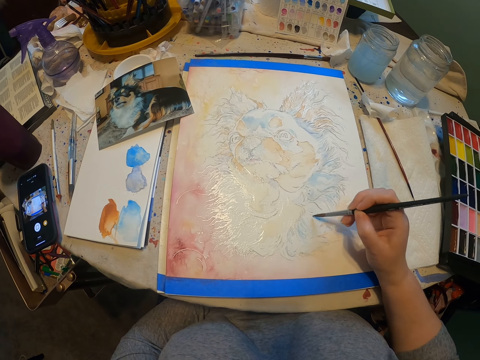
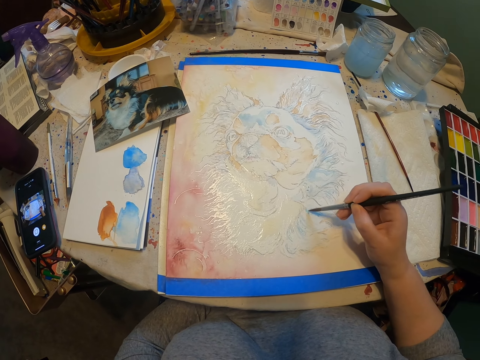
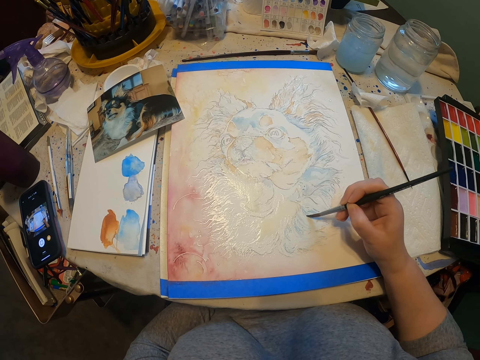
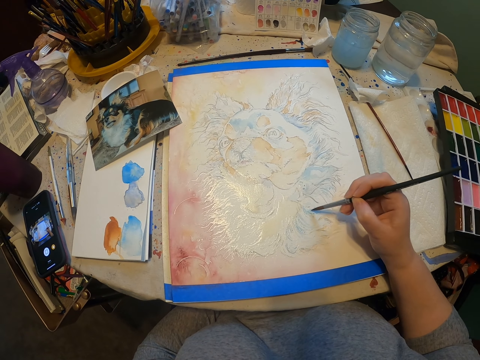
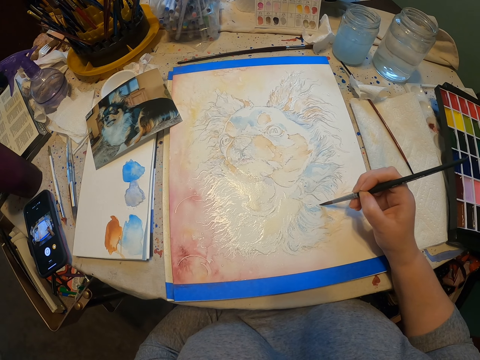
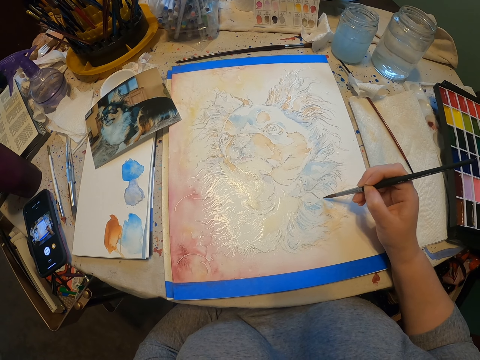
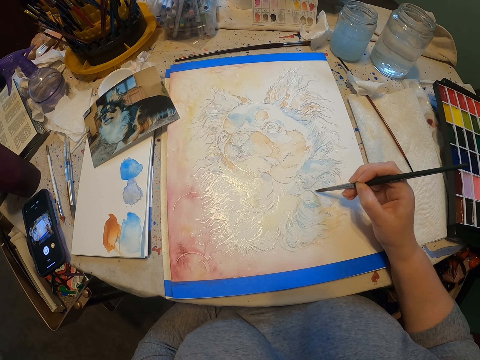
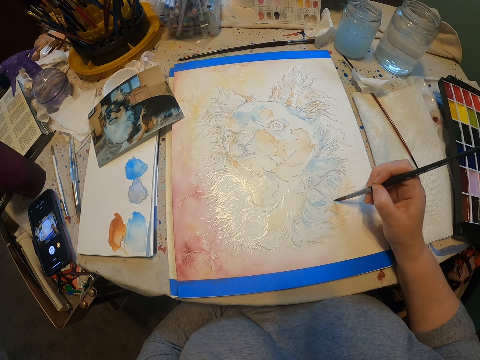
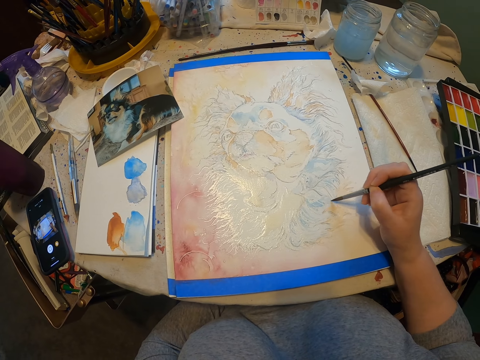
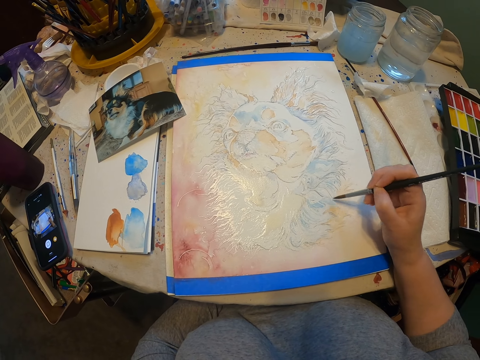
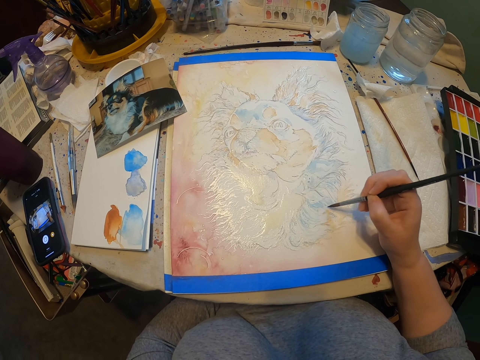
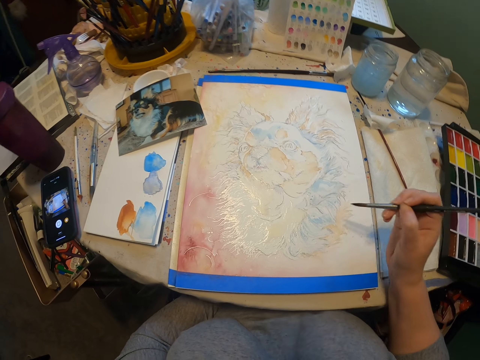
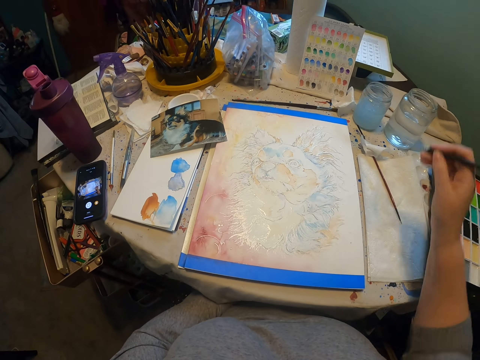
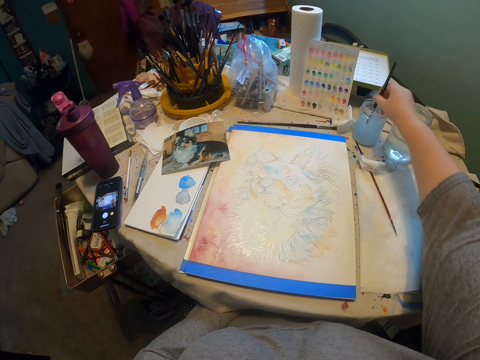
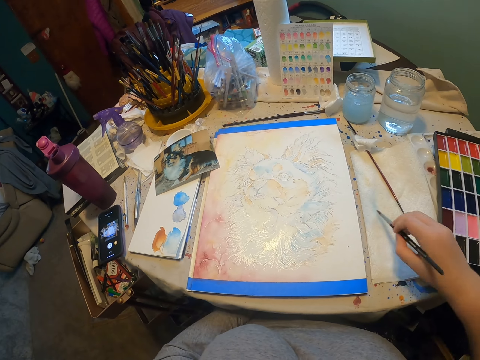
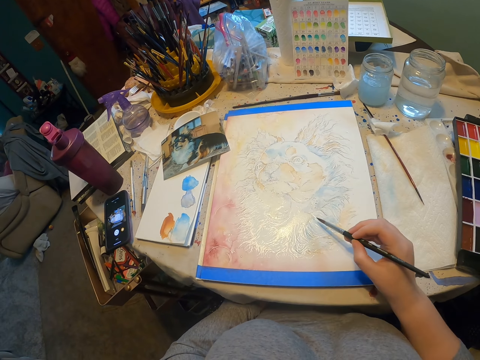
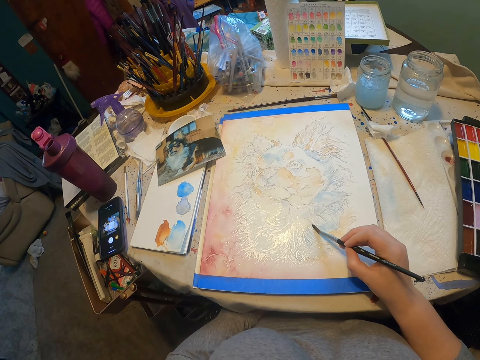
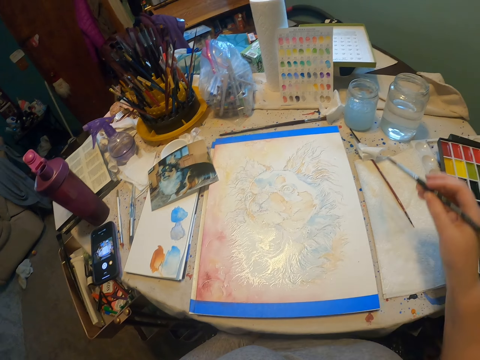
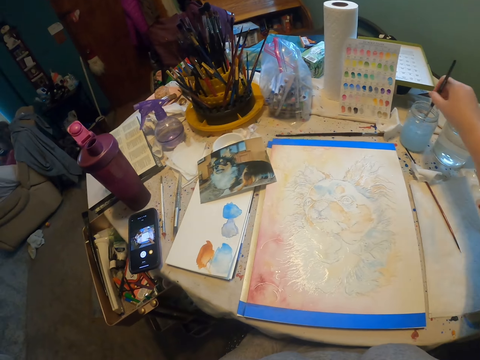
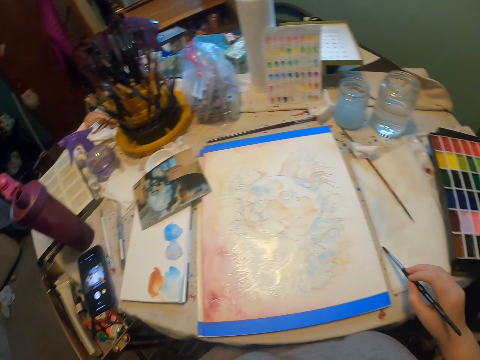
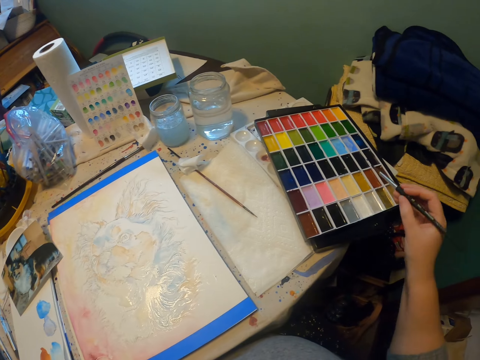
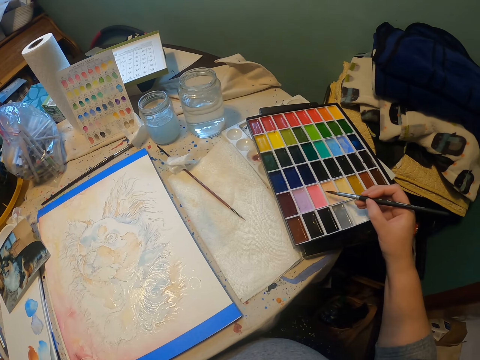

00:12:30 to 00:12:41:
The camera wearer dips the paint brush in the water. They wipe the paint brush on a towel. They paint the picture using the painting brush. They dip the painting brush in the liquid.

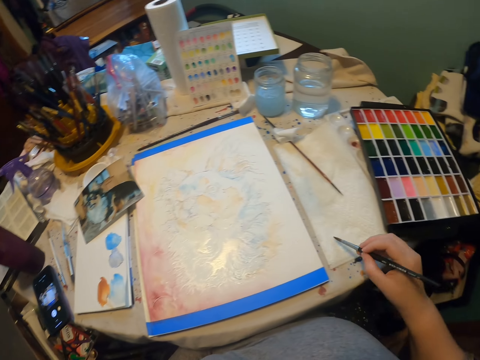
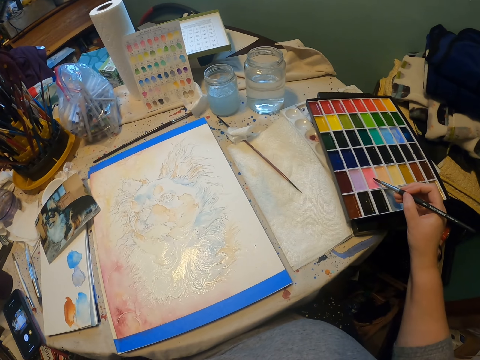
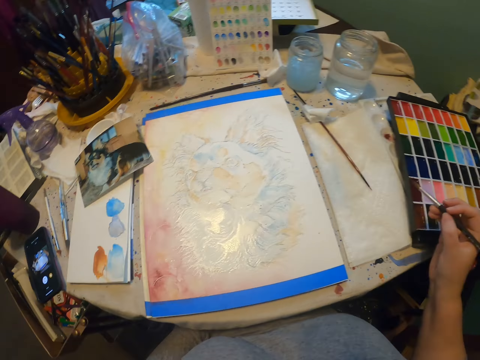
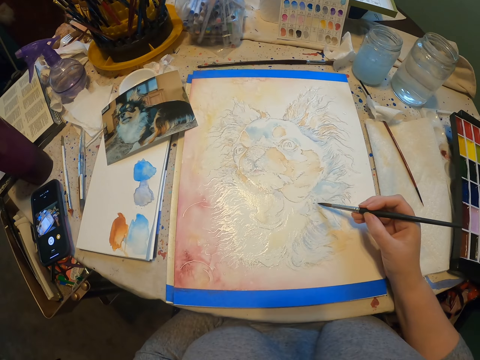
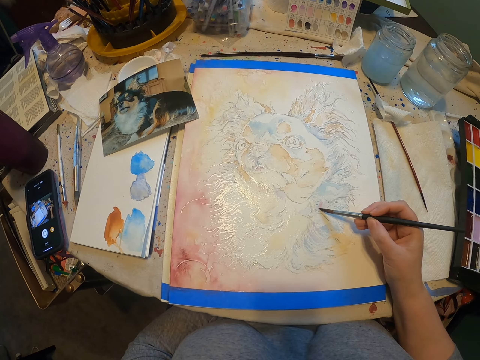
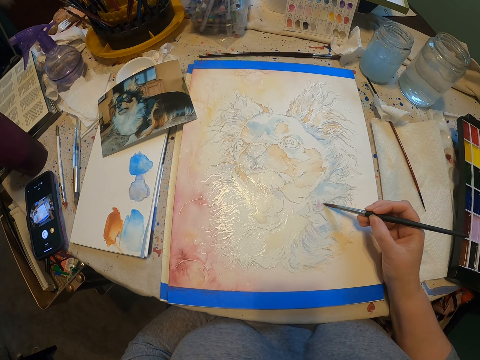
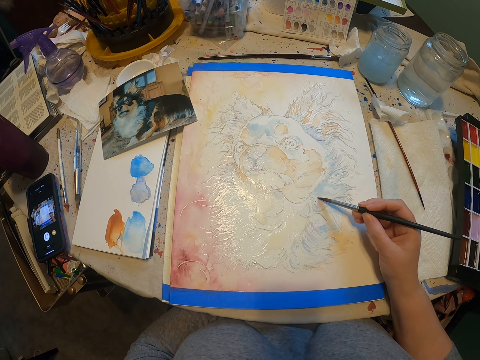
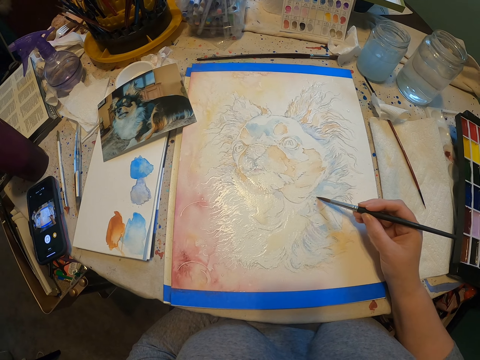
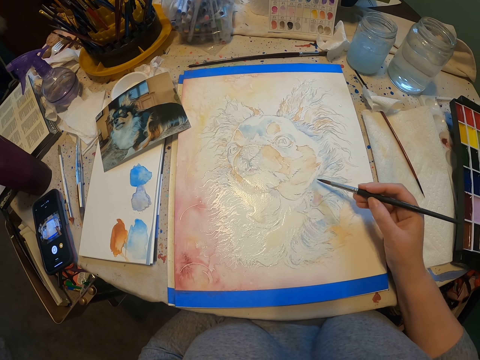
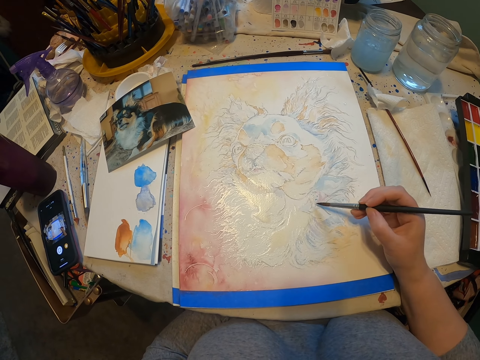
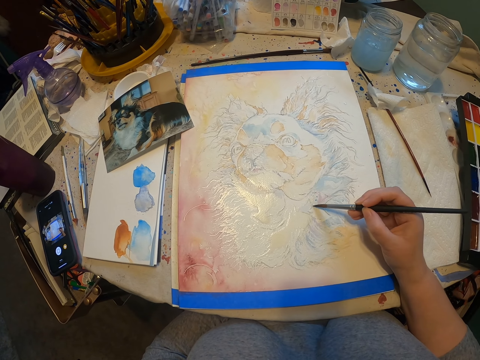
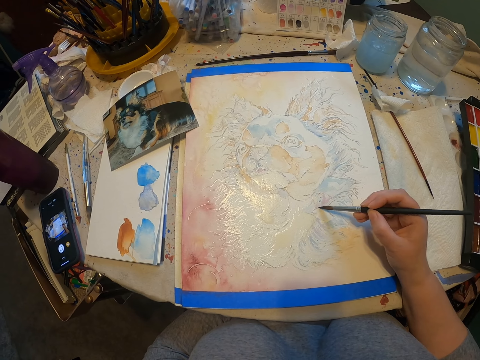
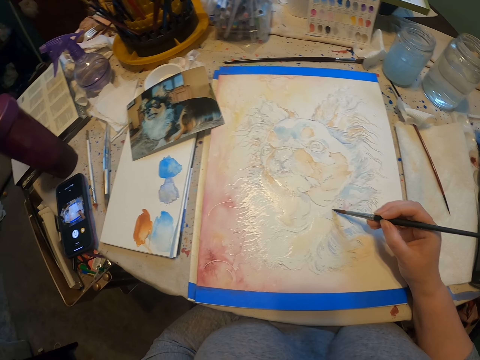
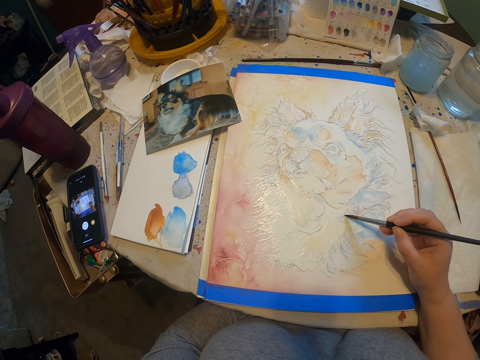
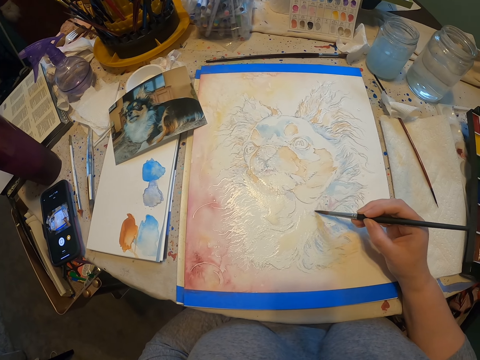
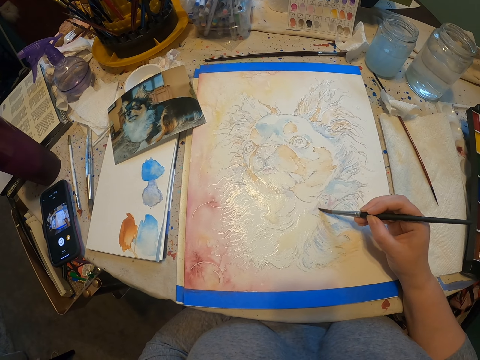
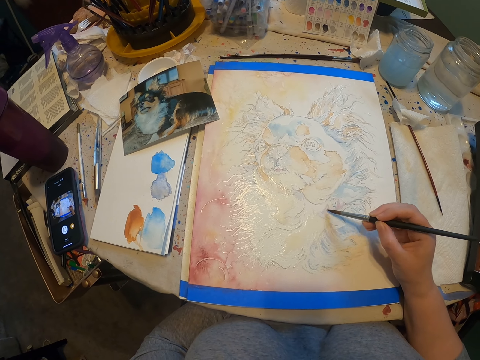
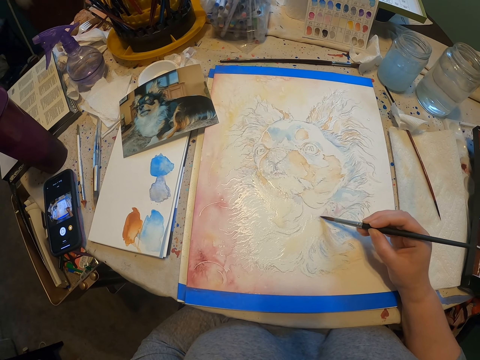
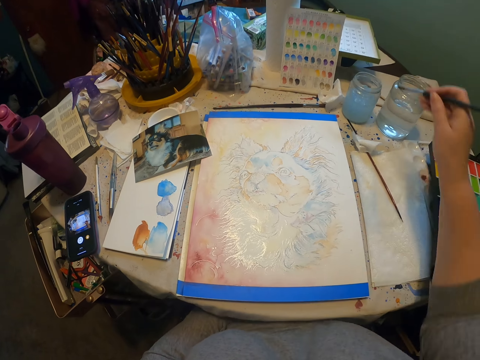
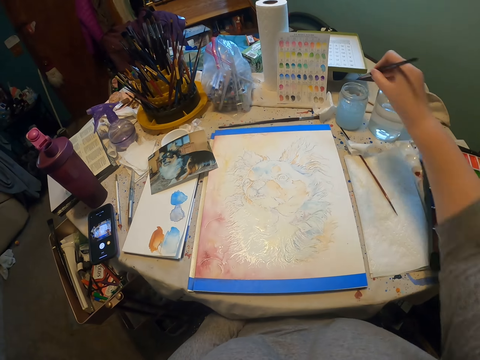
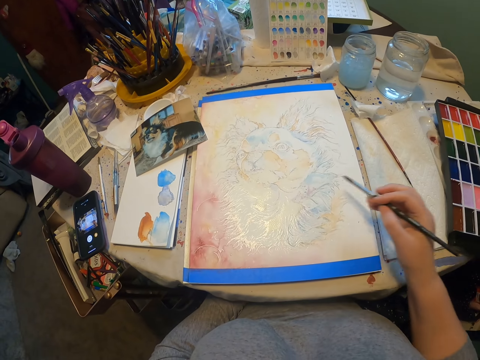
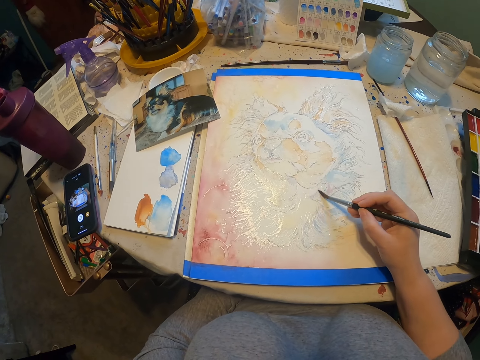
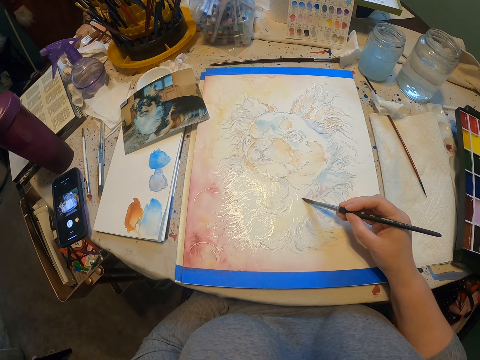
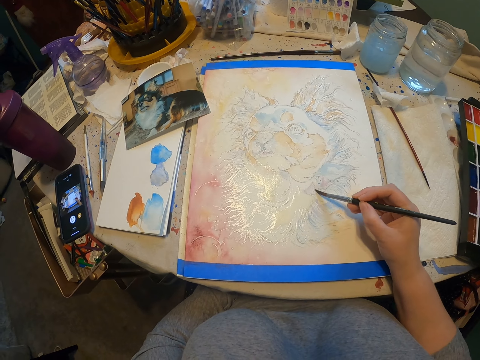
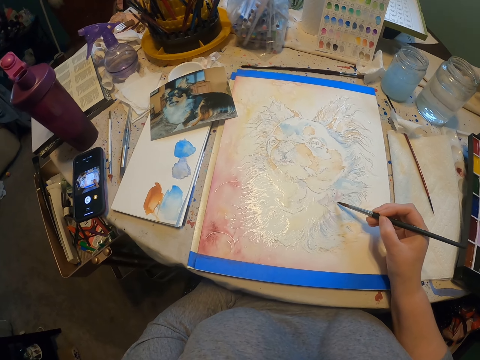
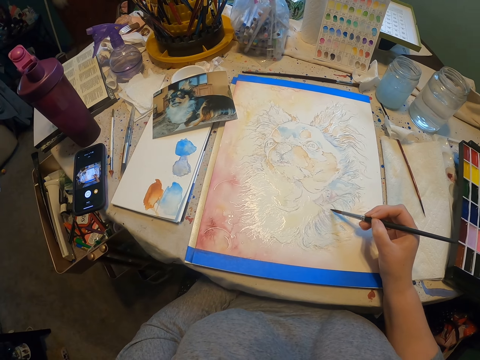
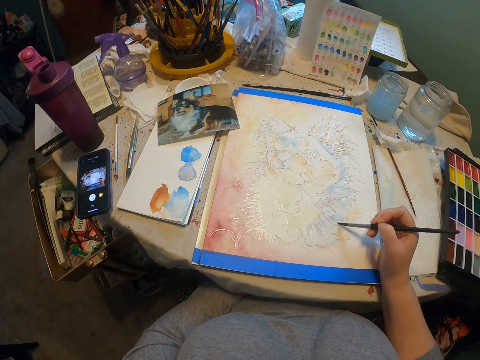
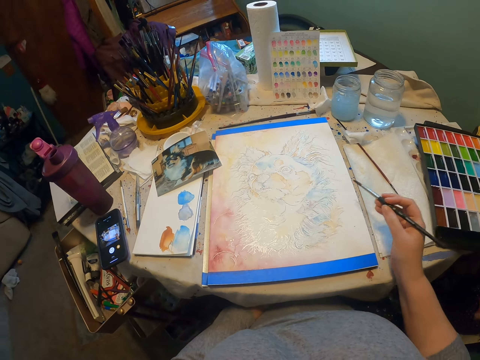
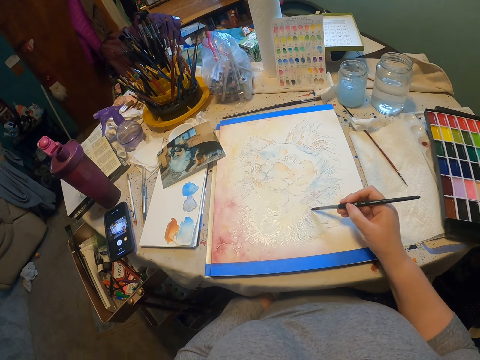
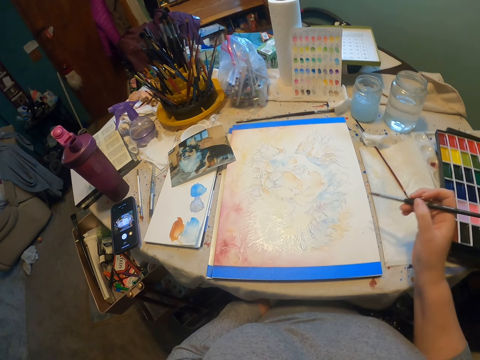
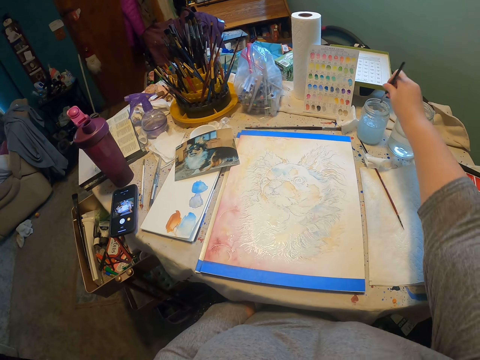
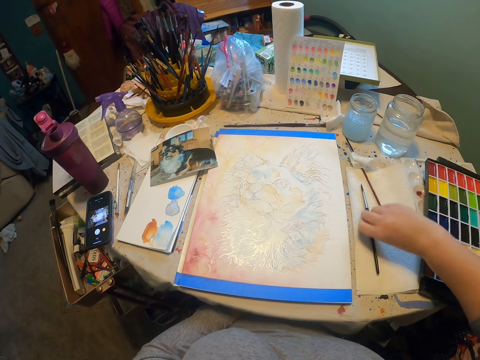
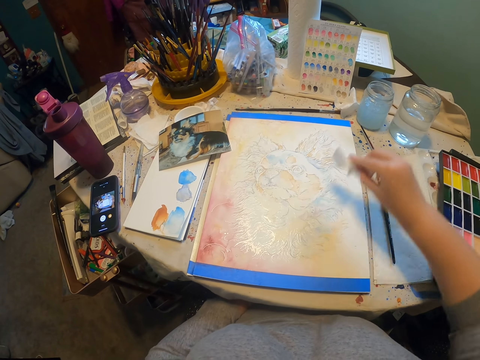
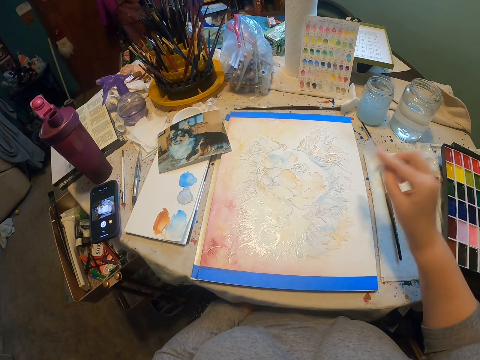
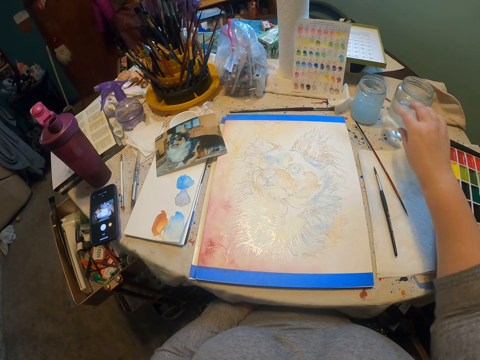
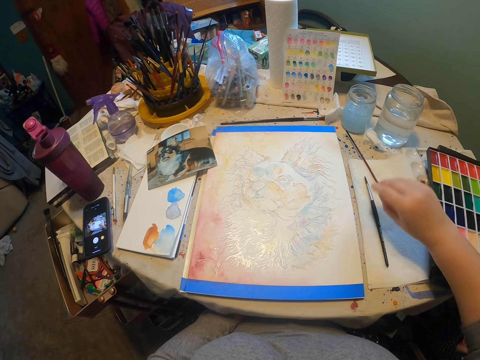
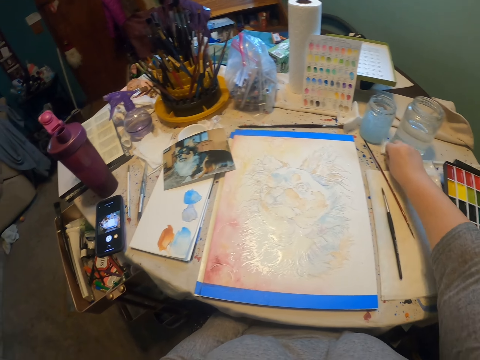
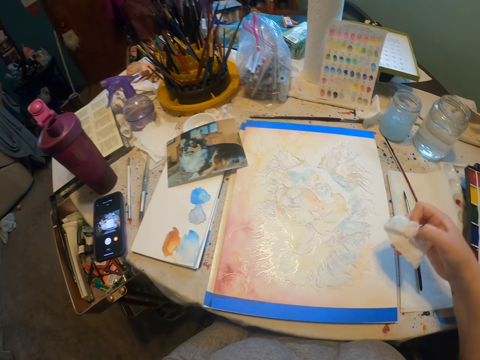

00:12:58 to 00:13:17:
The camera wearer dips the painting brush in the liquid. They rub the painting brush on the paint. They apply the pink color on the painting using the painting brush. They dip the painting brush in the liquid. They paint the picture using the painting brush. They dip the painting brush in the liquid. They wipe the painting with a piece of towel.
